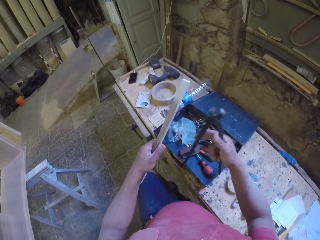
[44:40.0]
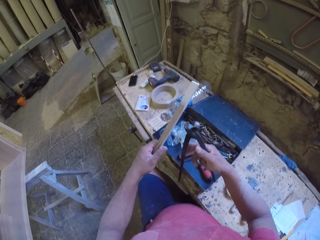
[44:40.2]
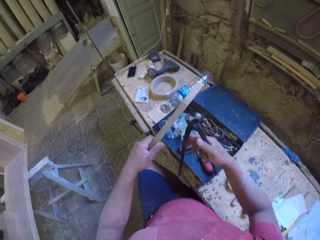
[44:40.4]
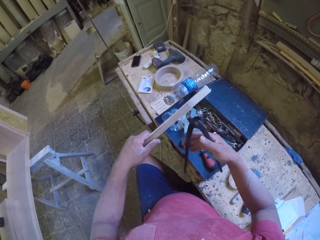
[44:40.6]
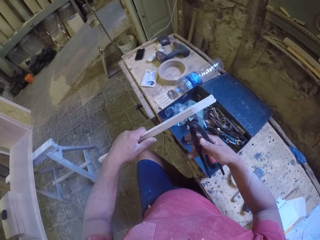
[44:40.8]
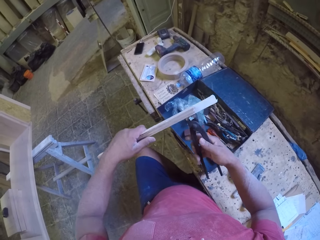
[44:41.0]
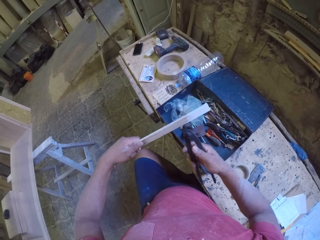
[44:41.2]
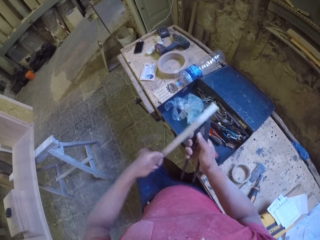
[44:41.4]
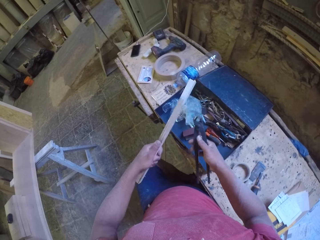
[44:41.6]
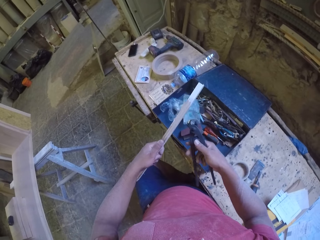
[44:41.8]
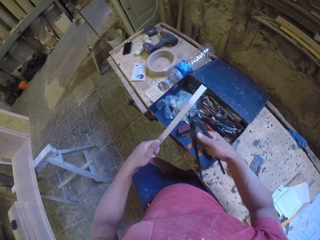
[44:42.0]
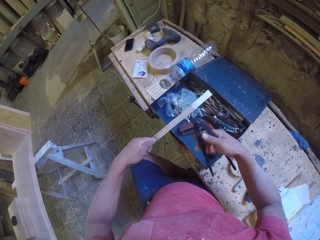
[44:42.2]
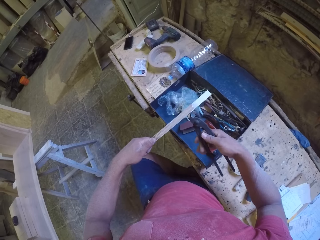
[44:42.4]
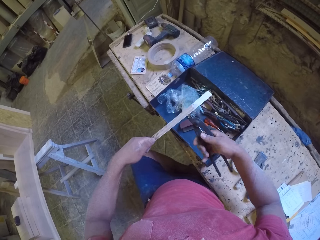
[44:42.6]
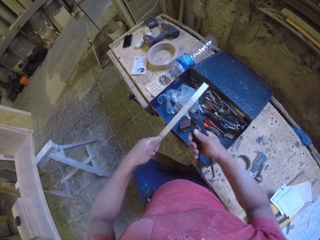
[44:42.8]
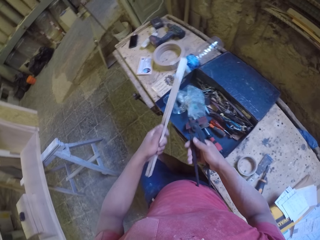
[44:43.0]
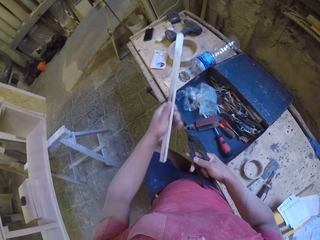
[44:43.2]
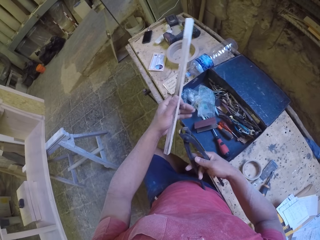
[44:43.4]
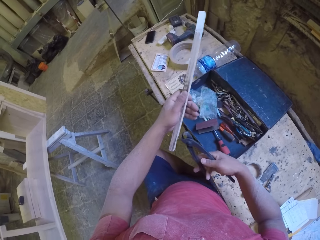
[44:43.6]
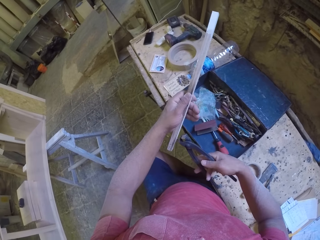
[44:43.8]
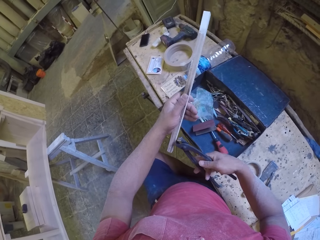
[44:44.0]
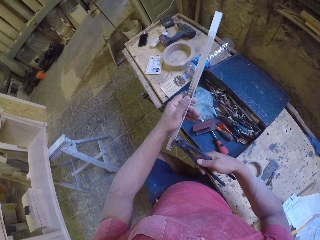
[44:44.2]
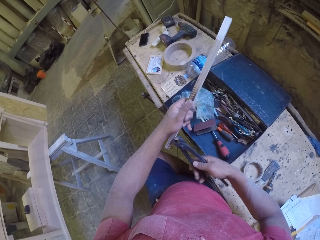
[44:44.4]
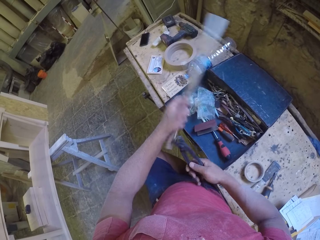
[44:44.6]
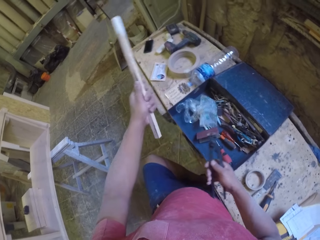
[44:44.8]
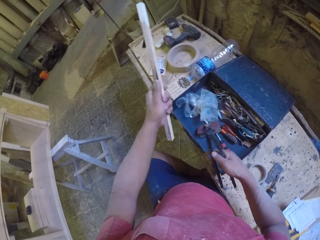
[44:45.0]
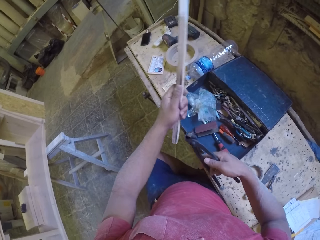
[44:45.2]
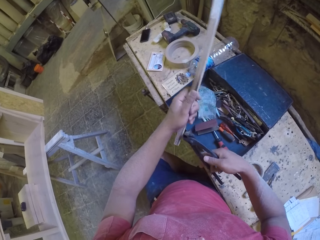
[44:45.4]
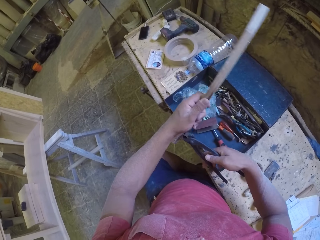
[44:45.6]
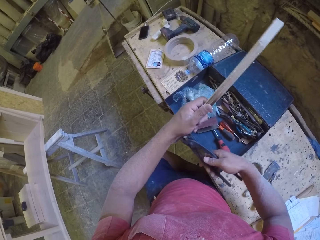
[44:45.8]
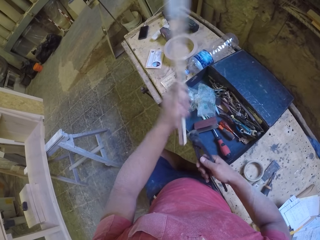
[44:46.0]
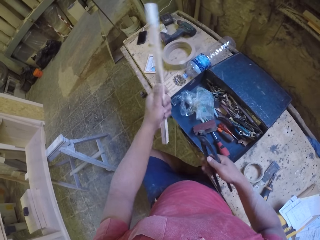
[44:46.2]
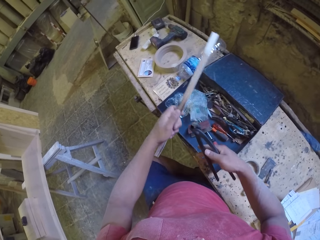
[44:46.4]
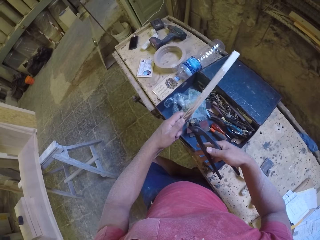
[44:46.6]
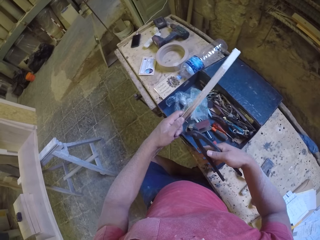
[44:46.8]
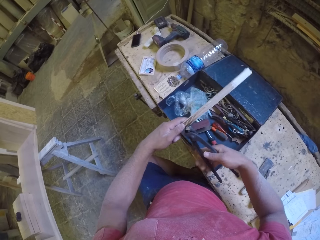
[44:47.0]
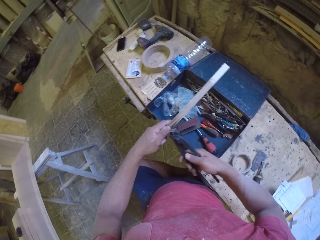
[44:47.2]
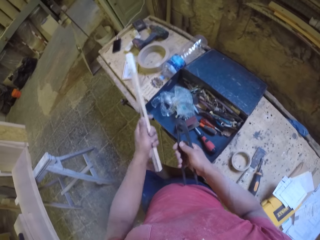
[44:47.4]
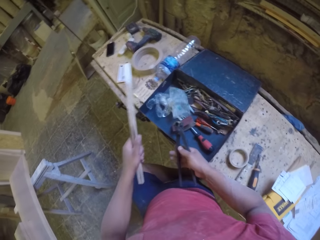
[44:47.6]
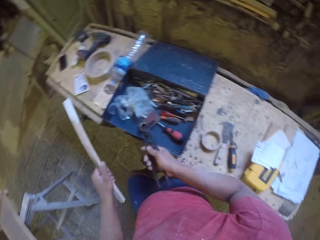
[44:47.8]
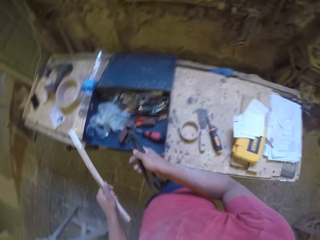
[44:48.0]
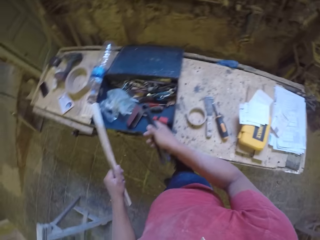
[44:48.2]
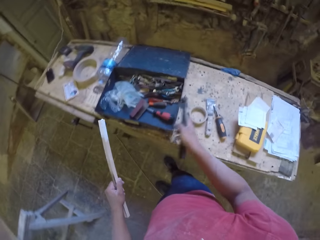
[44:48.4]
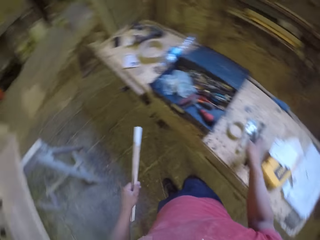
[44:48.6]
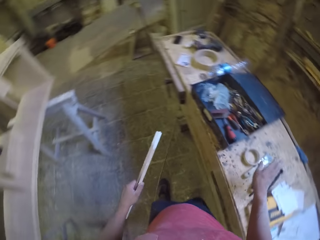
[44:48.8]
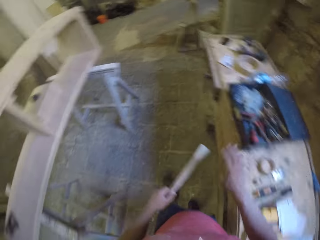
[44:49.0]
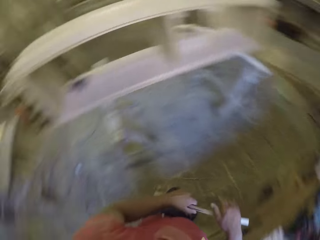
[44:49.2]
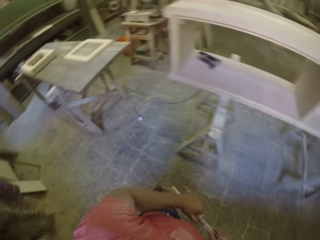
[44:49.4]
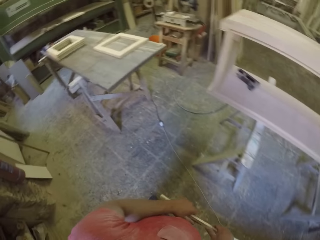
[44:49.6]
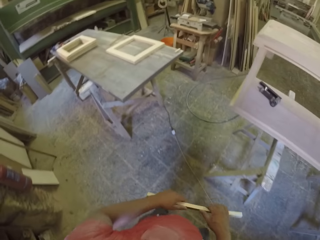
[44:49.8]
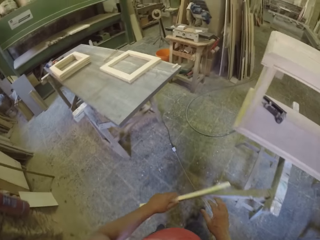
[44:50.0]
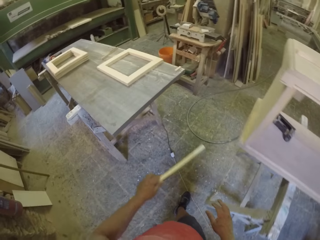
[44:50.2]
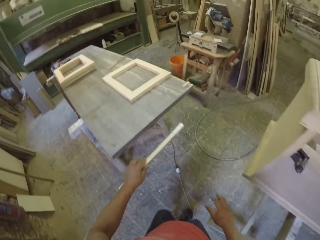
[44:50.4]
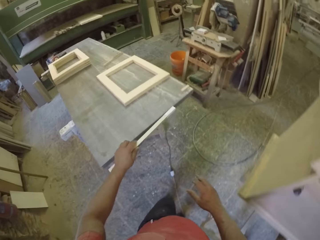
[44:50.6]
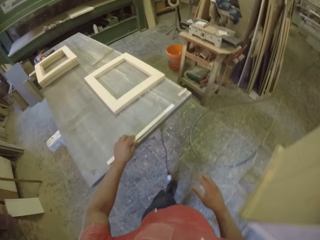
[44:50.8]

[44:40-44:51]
The camera wearer cuts wood with something. They cut the wood on a cutter. They remove nails from the wood.

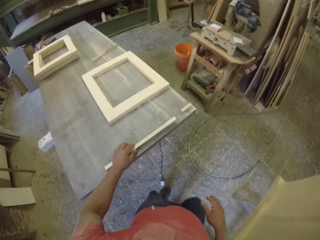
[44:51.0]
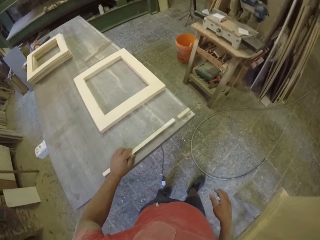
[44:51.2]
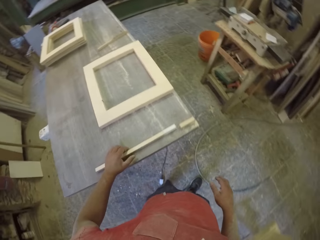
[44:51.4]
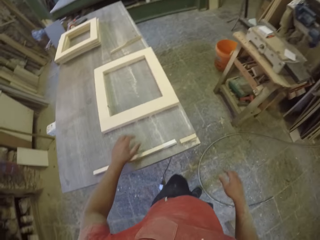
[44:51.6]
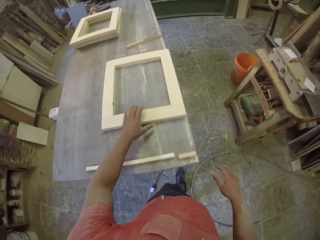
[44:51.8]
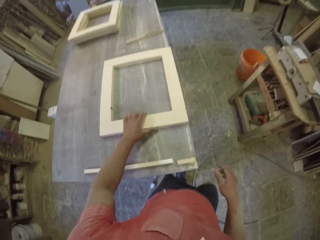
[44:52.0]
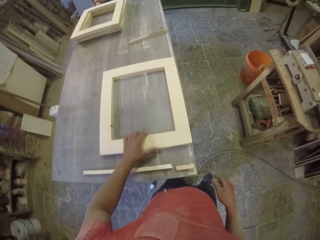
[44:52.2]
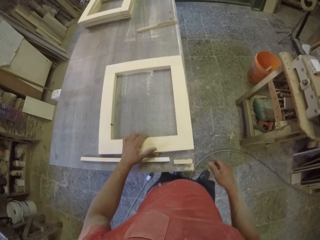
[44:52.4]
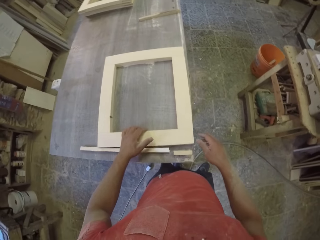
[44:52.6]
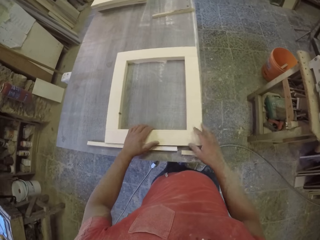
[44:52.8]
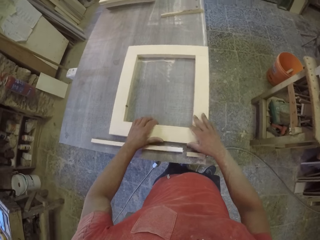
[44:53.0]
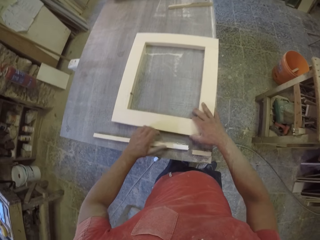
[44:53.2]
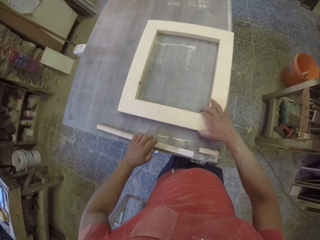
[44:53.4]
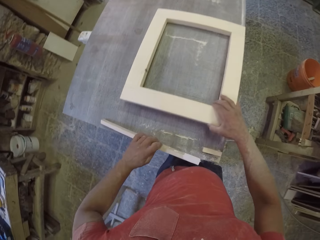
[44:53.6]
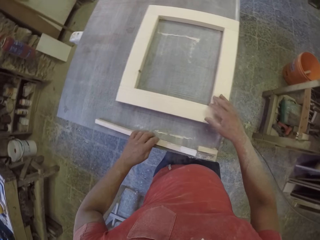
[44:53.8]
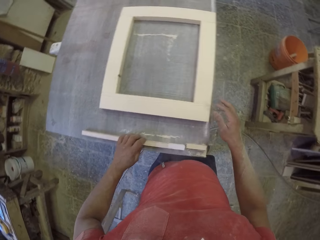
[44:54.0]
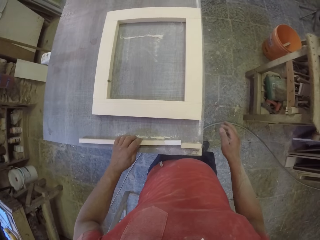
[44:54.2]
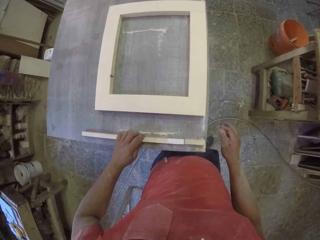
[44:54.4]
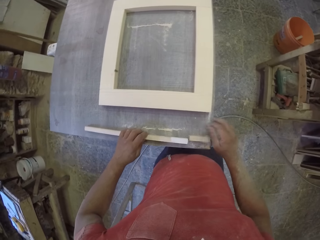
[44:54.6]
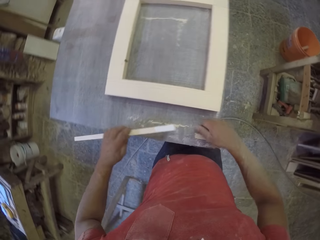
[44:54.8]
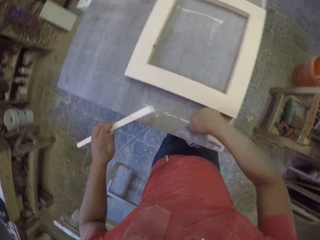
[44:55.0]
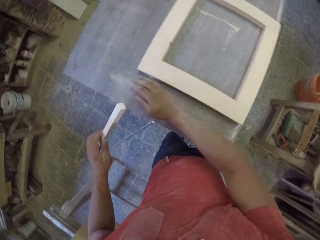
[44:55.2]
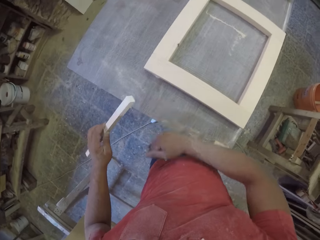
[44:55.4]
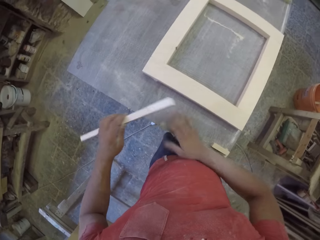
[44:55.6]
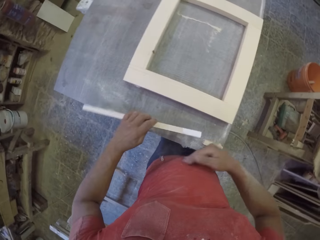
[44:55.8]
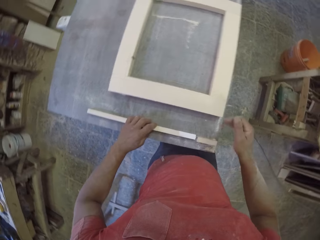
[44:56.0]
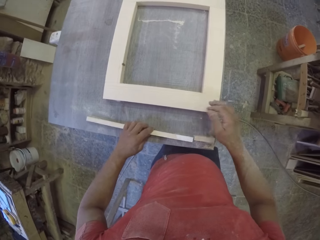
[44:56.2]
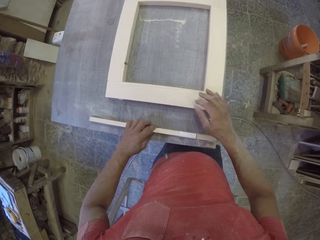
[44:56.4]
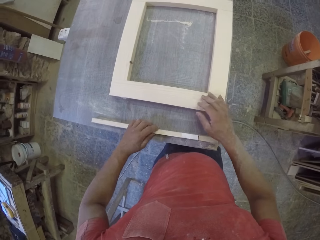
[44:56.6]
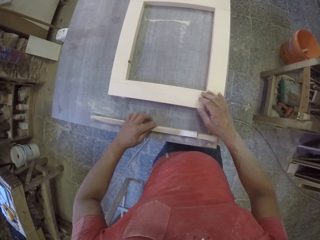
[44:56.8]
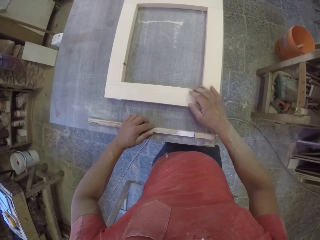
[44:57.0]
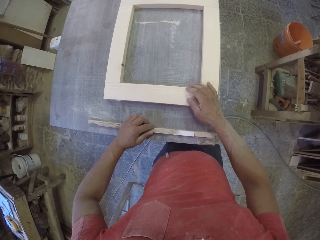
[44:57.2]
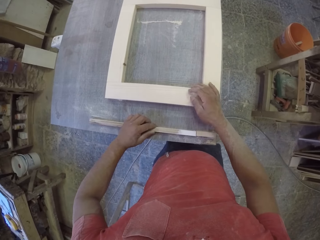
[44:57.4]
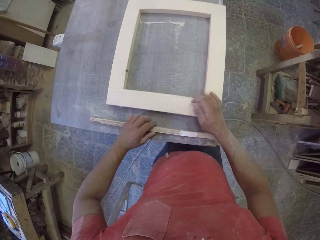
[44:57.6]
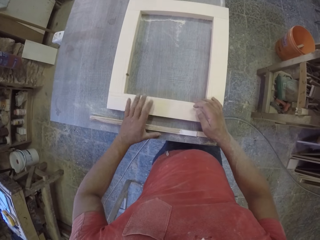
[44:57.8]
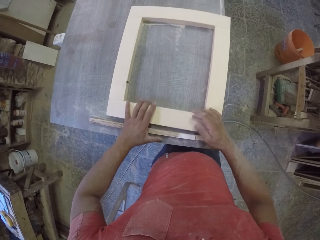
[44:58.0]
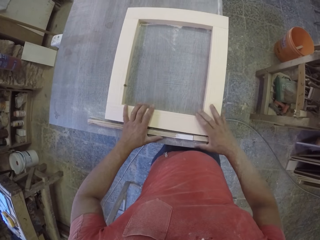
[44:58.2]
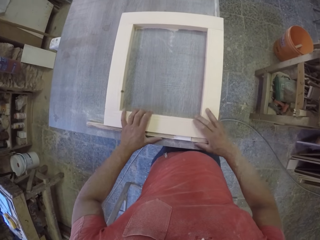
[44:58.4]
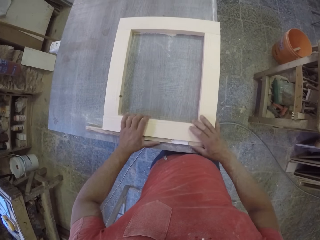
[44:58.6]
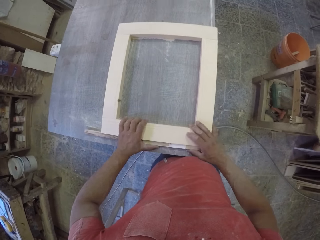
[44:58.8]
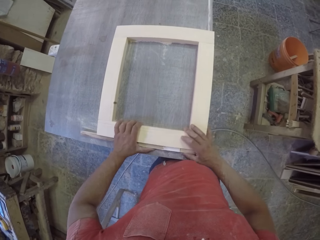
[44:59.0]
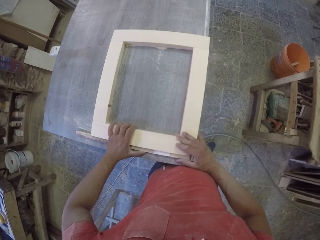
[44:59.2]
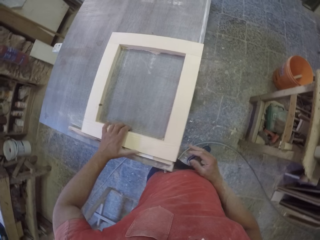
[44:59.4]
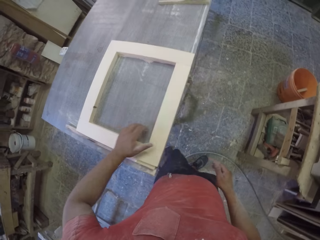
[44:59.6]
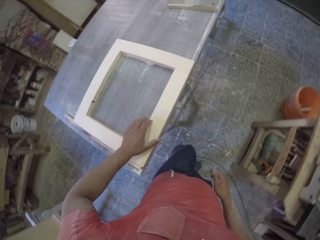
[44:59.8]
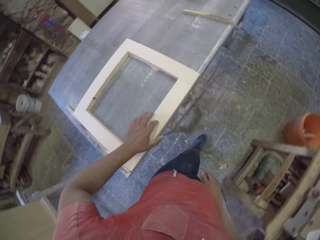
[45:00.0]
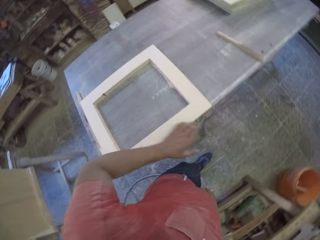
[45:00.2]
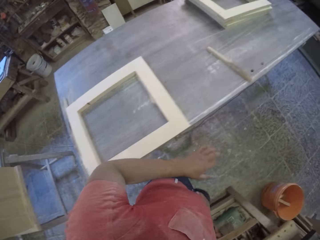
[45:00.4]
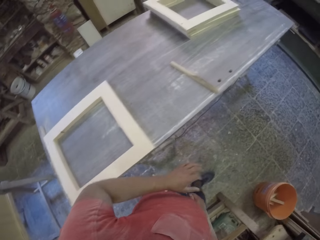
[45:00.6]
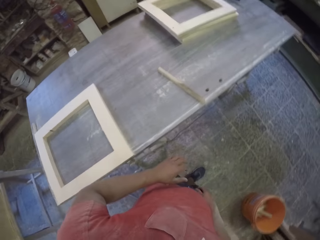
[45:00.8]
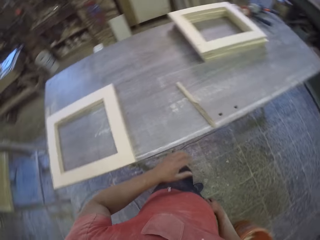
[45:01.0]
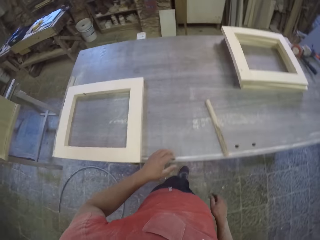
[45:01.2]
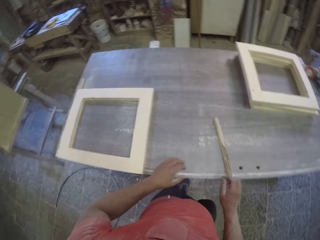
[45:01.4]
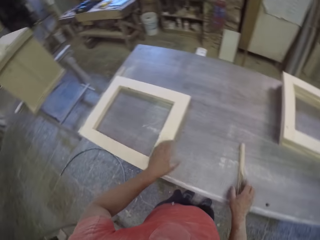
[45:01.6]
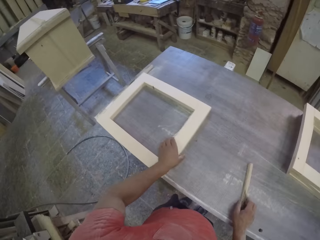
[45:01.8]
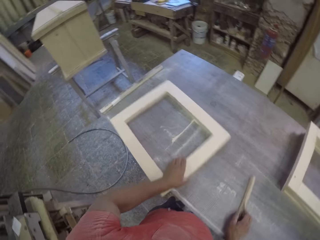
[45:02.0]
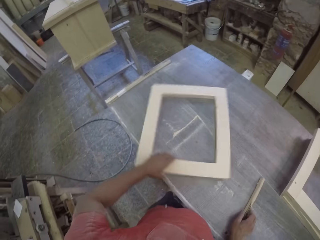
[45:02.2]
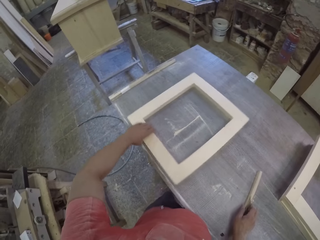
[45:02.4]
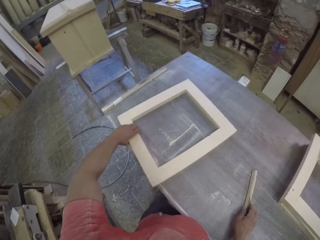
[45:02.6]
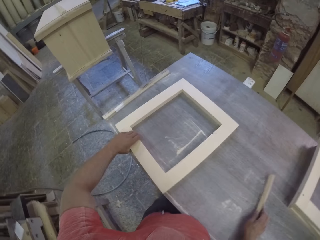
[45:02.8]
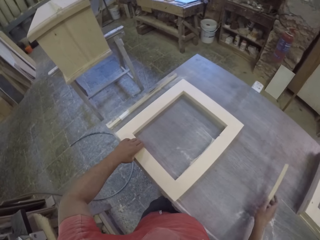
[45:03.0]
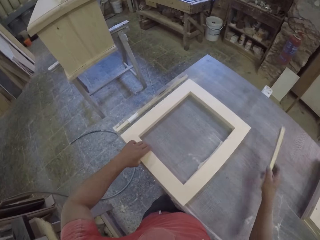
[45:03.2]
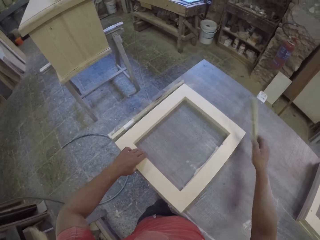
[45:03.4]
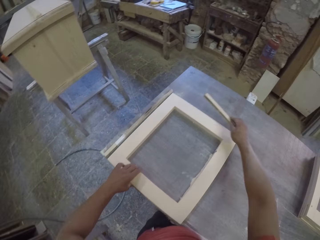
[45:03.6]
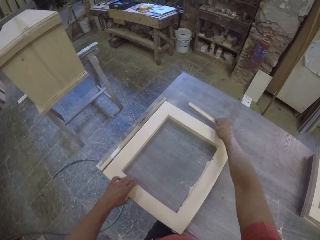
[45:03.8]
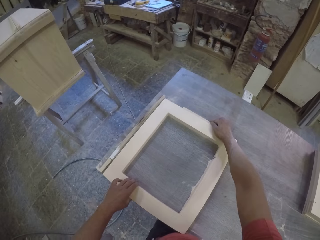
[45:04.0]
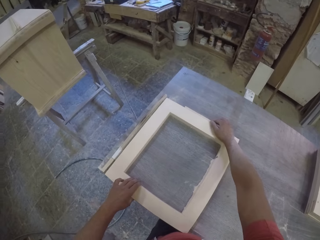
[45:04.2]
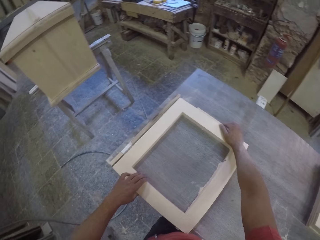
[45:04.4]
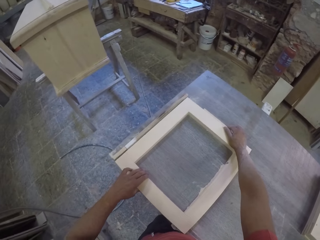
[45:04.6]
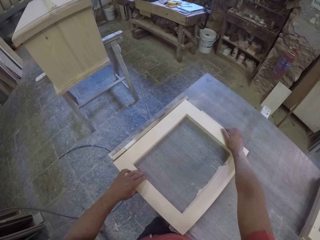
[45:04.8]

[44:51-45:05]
The camera wearer is putting the wood on the table. They remove wood dust from the table. They put down the wood. They are putting a wood frame next to the wood. They turn the wood.
